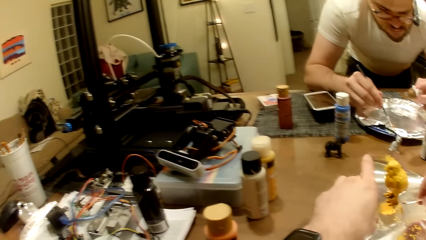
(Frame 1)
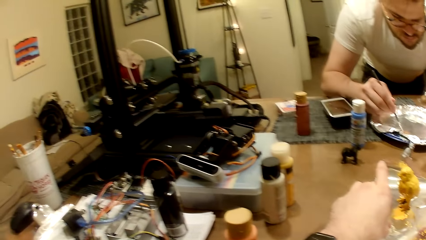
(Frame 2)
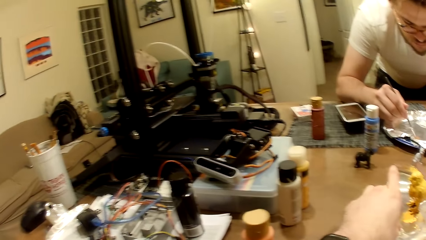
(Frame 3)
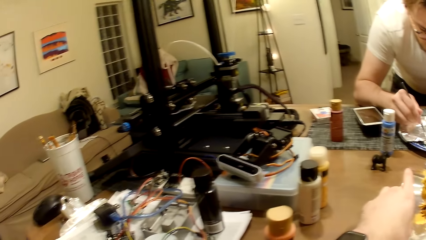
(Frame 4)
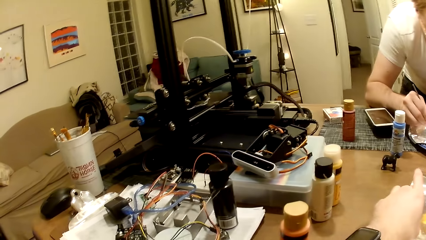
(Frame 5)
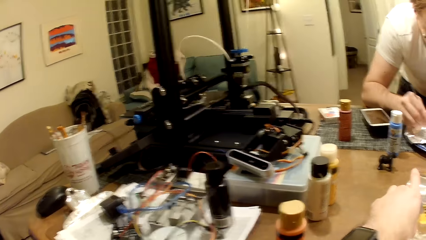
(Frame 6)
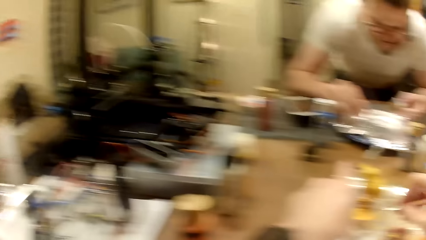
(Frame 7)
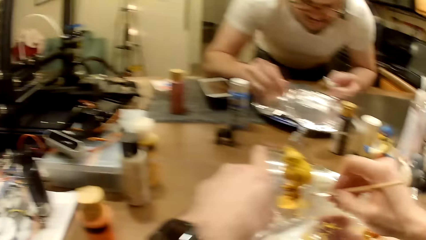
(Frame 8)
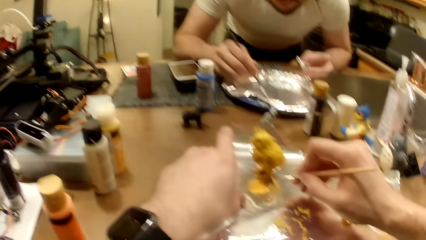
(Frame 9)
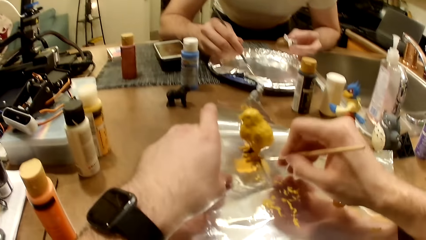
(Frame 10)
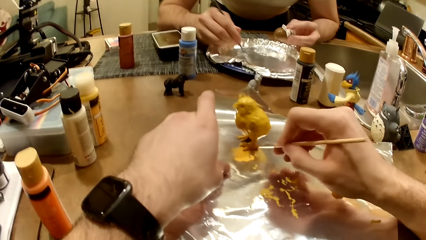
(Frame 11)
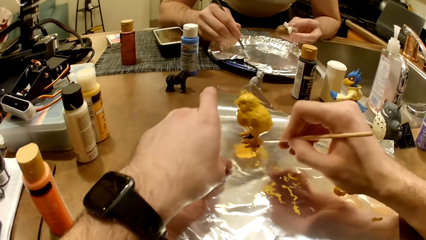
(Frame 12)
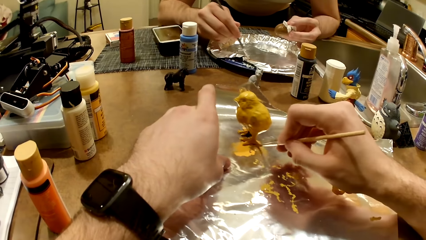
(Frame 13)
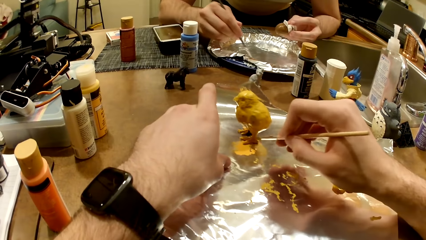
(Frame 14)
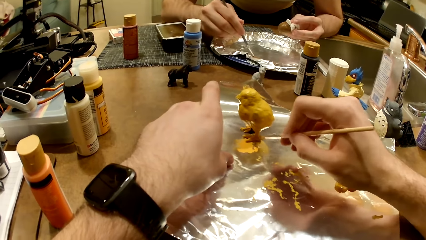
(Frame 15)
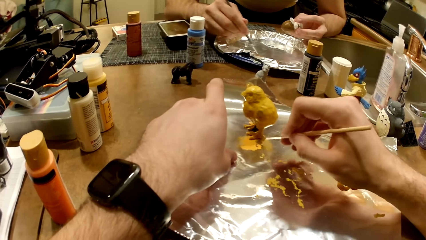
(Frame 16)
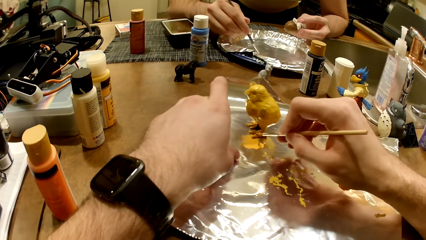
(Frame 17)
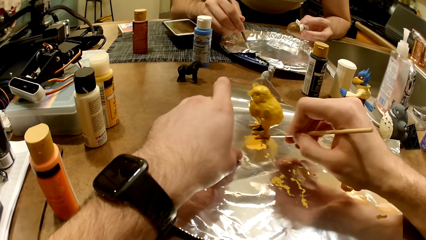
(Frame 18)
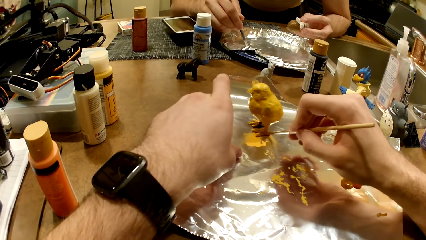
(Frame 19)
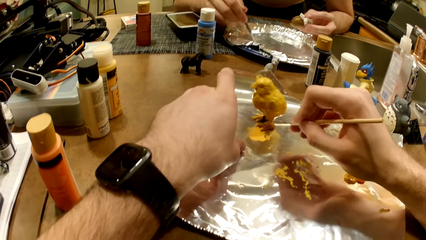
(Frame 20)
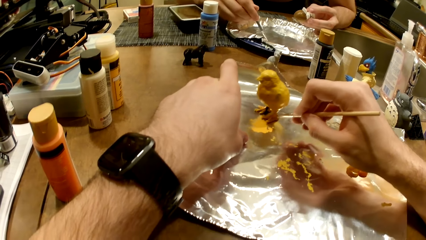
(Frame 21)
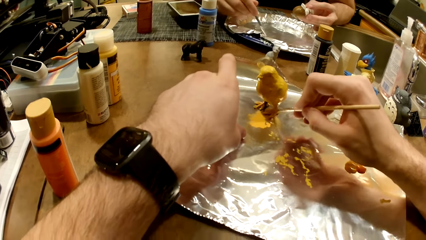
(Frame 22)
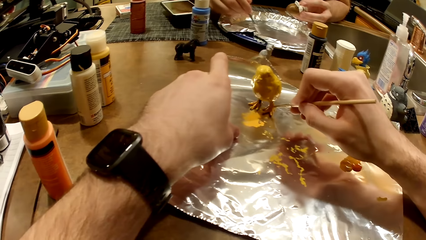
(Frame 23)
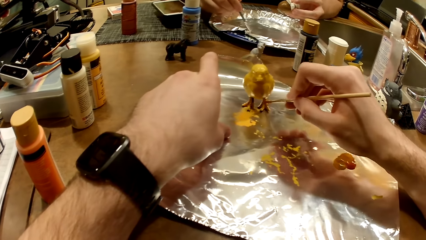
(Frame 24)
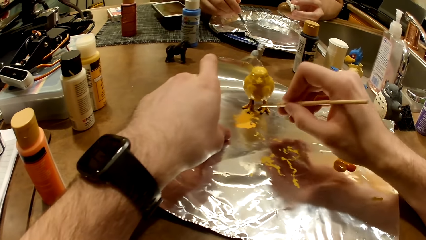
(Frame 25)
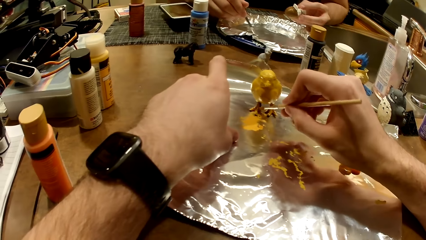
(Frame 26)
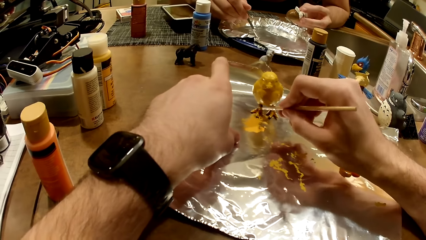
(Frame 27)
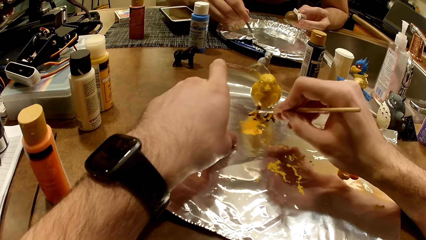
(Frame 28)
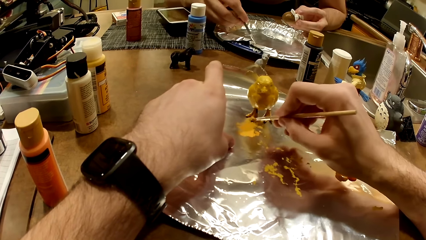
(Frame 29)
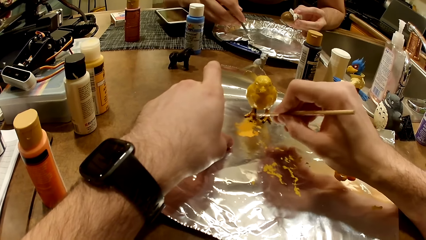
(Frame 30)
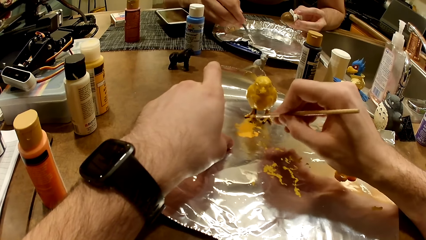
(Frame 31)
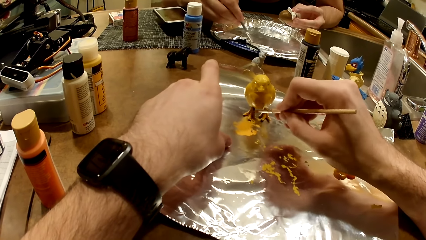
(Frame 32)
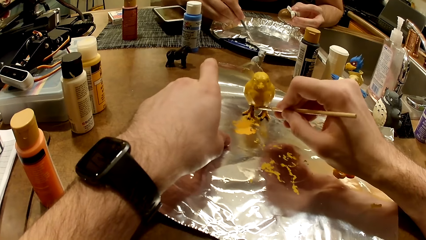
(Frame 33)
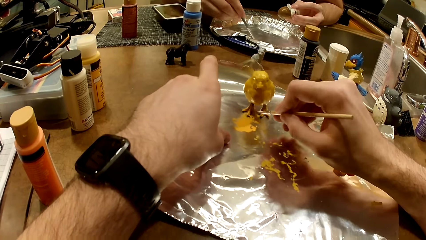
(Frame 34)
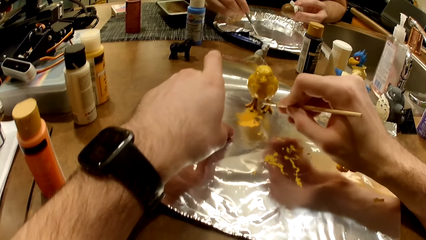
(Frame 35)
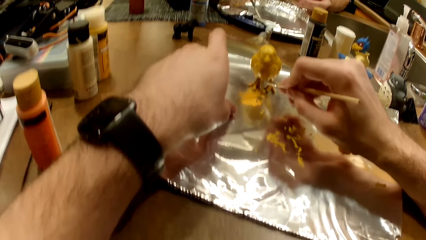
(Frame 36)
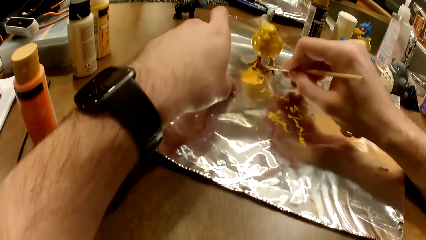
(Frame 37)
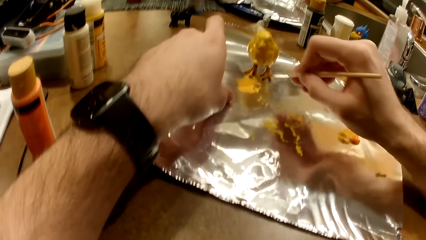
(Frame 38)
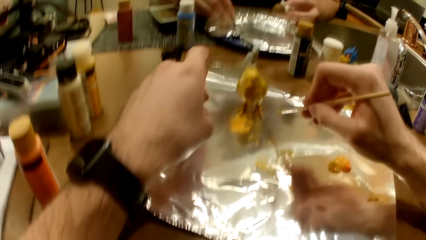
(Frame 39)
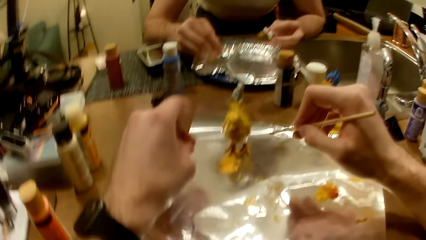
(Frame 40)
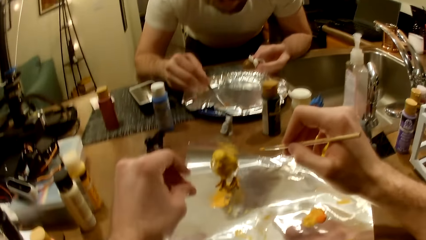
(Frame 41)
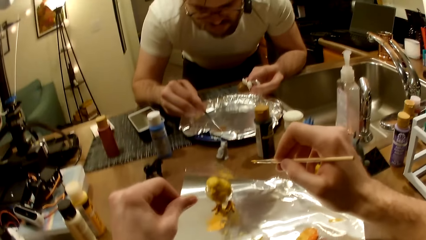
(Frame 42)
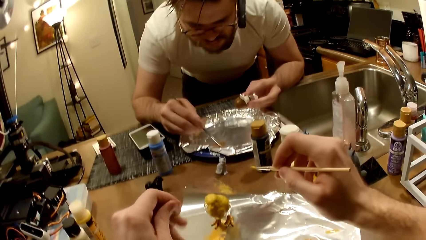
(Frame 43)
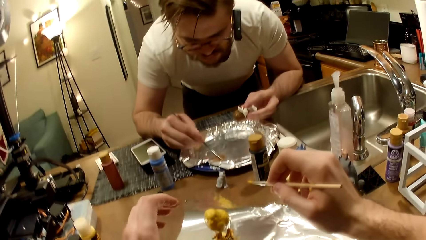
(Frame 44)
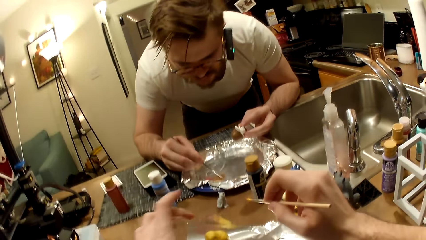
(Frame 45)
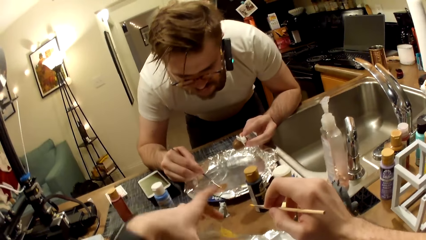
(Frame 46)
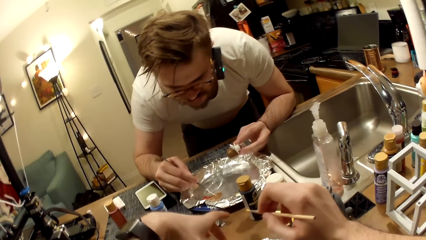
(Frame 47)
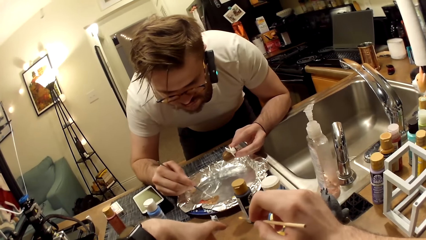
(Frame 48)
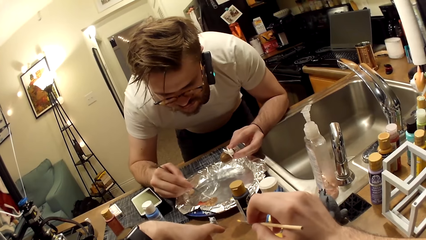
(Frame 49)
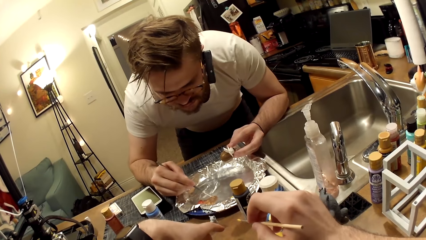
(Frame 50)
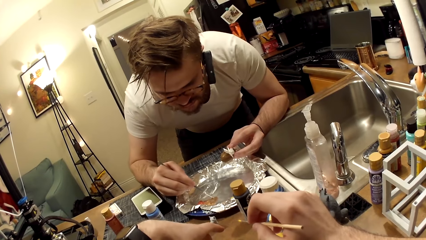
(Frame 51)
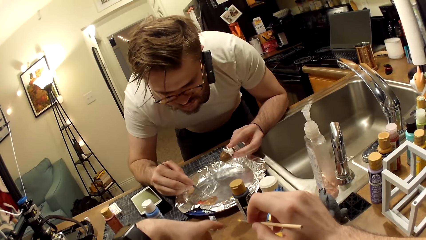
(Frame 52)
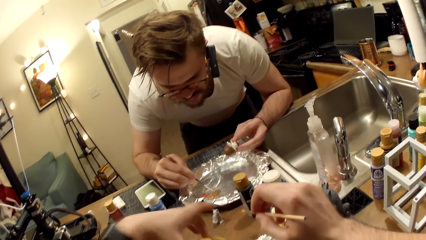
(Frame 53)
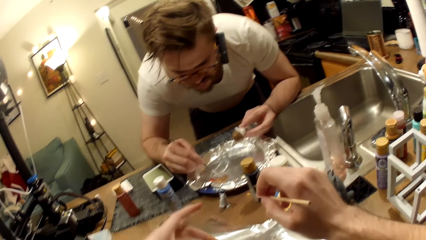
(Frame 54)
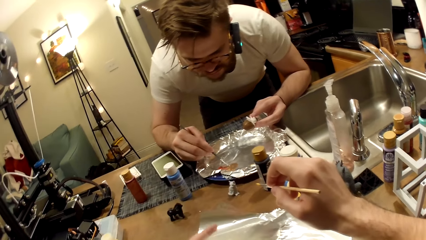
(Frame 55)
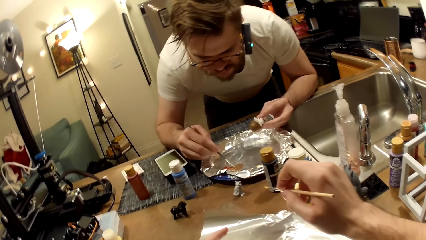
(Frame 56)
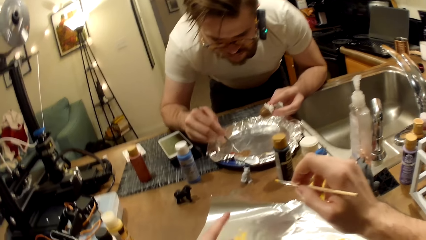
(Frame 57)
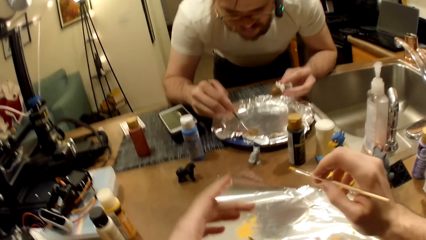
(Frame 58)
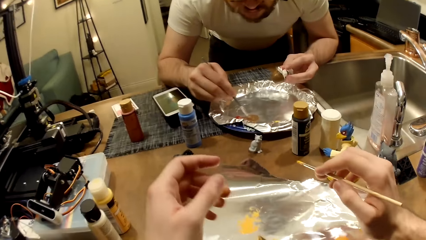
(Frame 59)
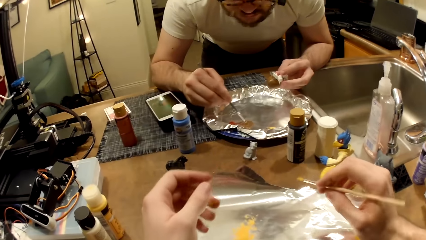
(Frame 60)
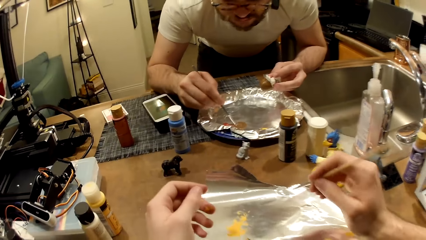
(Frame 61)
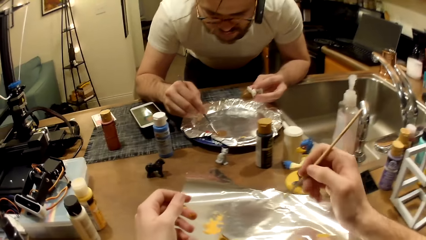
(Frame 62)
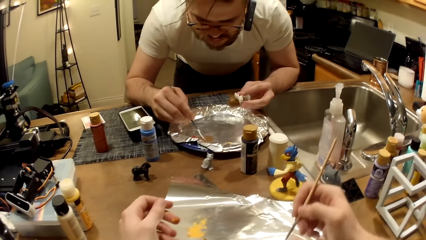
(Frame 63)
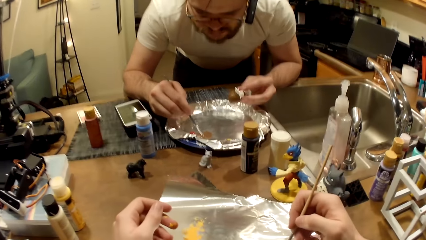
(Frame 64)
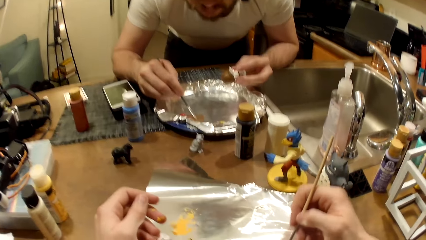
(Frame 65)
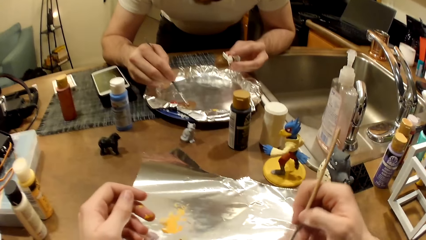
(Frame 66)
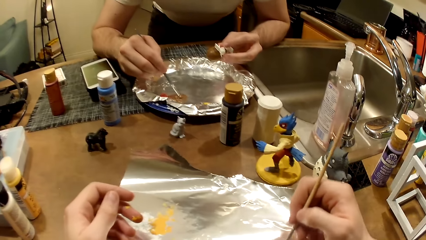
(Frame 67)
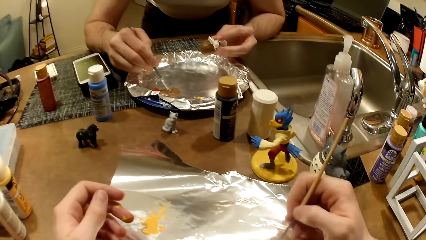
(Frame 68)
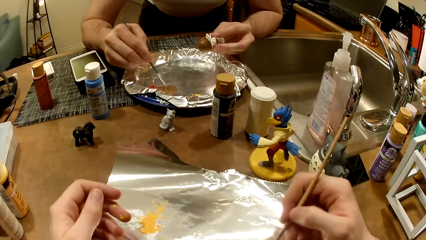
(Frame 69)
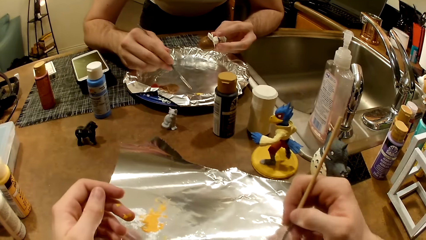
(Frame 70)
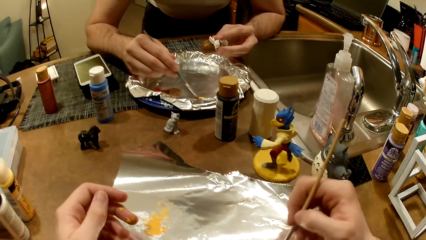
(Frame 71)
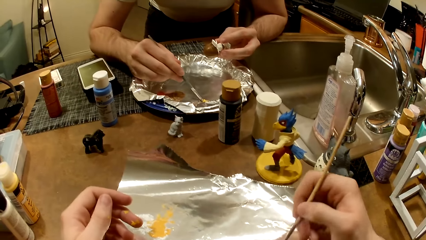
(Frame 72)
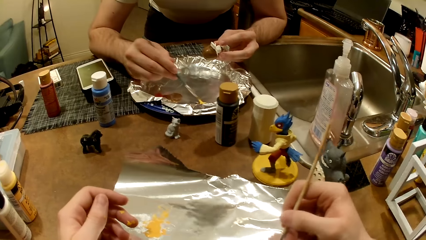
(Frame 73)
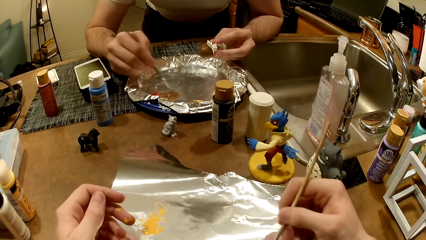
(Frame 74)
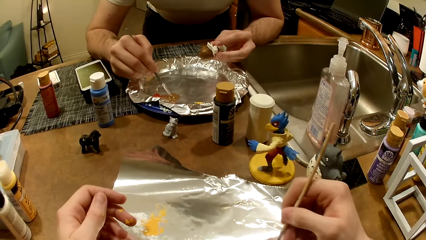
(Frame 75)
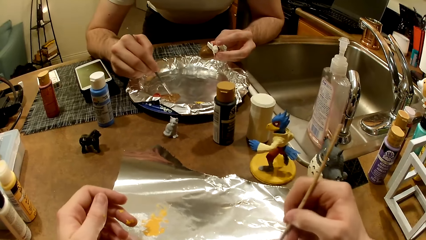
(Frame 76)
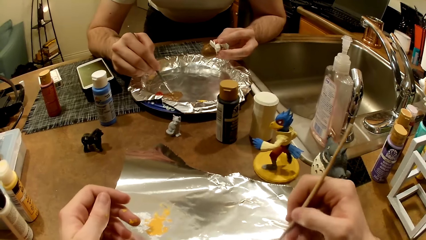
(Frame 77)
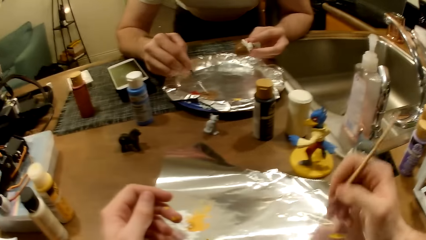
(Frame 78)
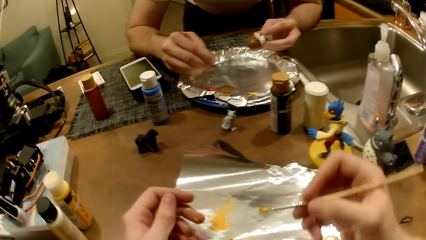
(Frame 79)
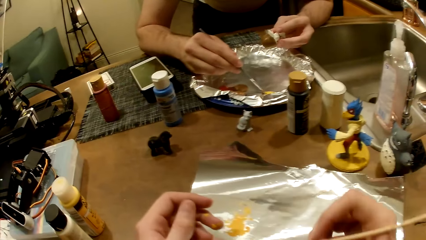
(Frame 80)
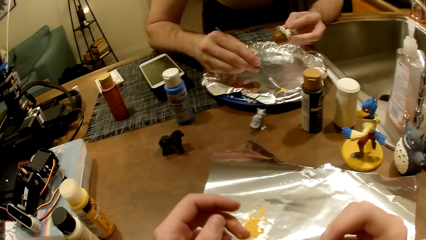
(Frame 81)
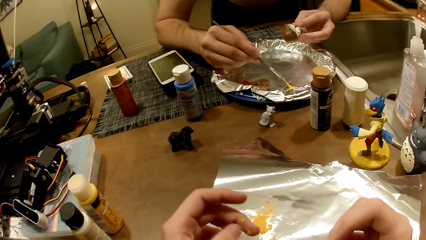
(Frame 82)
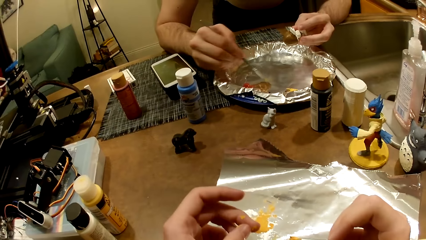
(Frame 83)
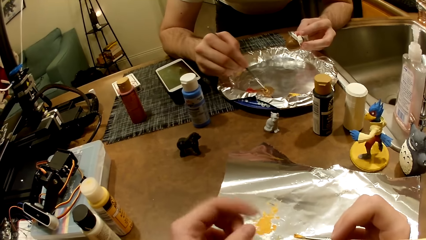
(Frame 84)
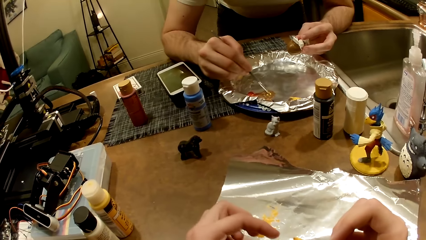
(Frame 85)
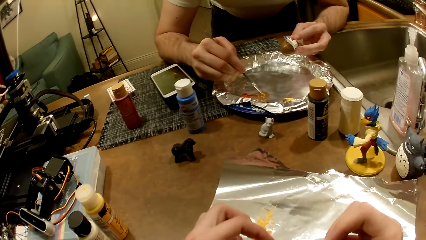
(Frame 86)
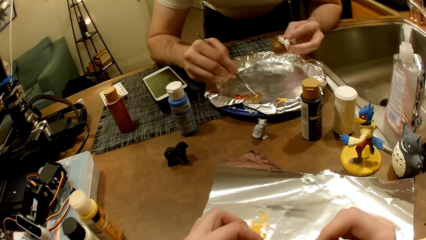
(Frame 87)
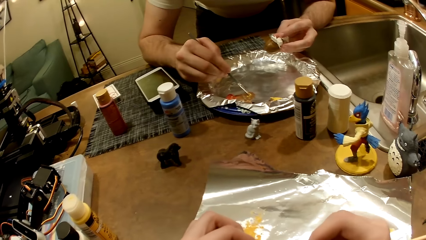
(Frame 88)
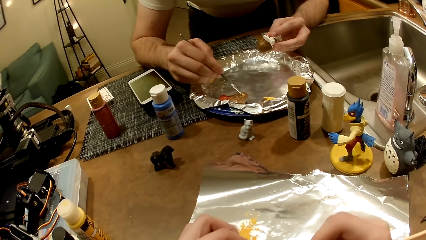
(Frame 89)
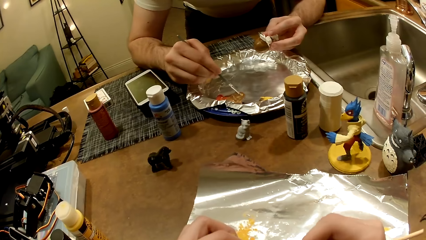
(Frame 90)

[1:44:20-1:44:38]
The camera wearer turns the sculpture. He takes paint from the foil paper with the paintbrush in his right hand. He mixes the paint. He paints the action figure on the table with the paintbrush.
